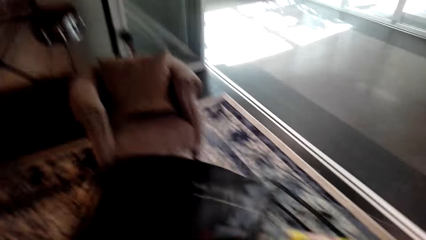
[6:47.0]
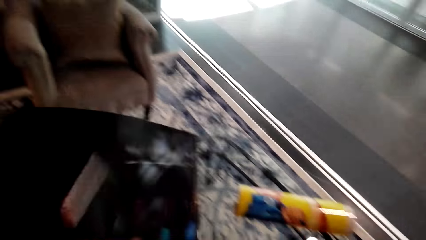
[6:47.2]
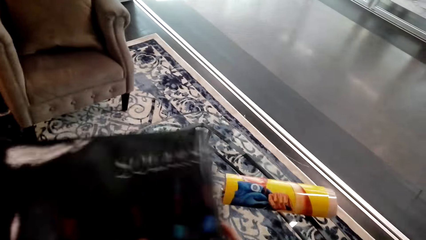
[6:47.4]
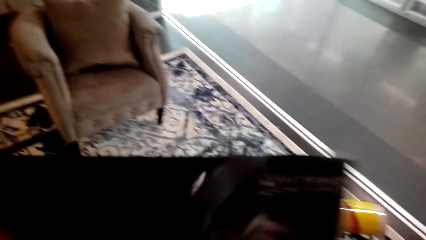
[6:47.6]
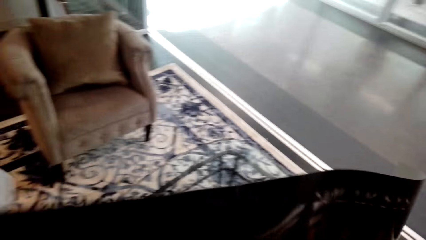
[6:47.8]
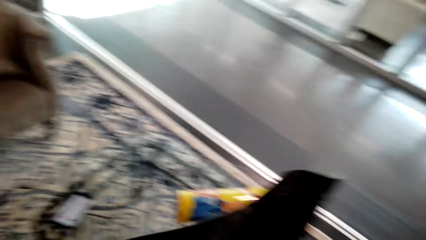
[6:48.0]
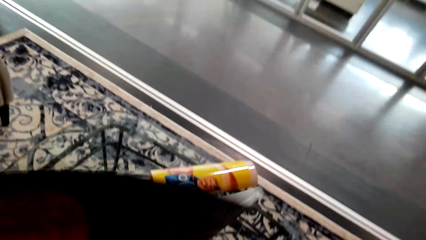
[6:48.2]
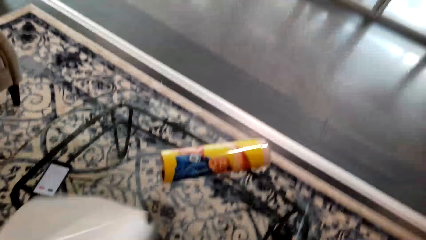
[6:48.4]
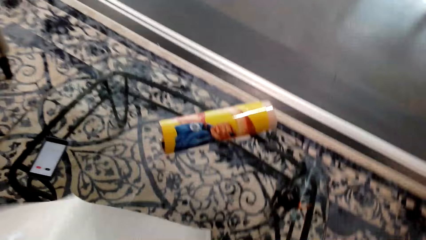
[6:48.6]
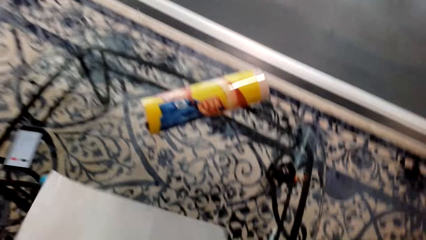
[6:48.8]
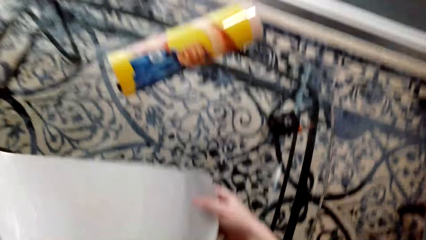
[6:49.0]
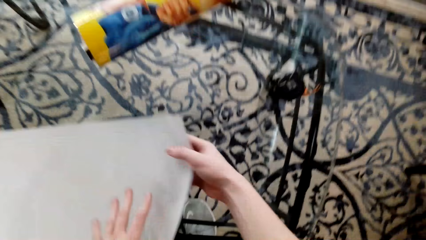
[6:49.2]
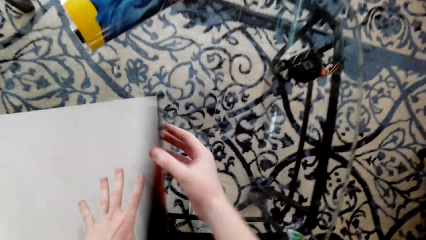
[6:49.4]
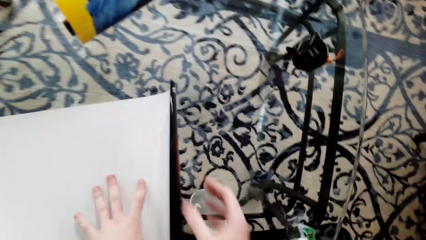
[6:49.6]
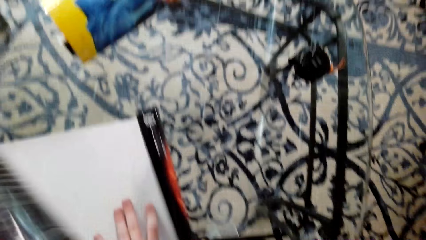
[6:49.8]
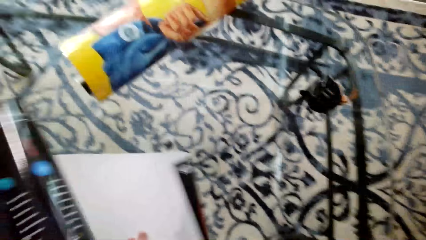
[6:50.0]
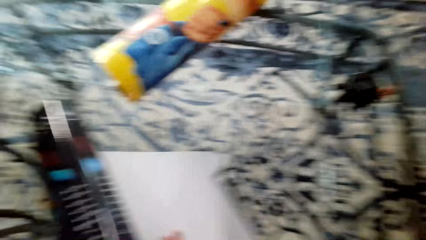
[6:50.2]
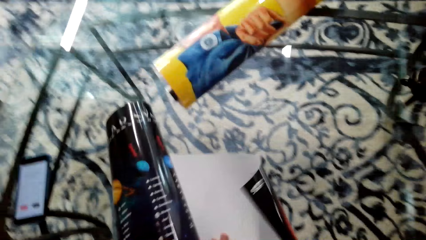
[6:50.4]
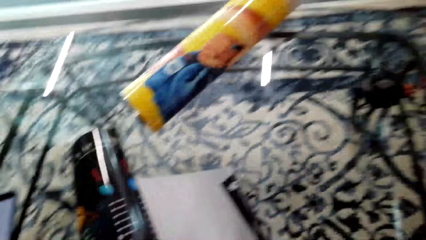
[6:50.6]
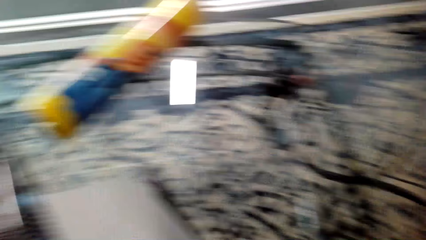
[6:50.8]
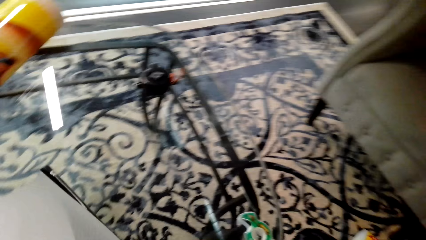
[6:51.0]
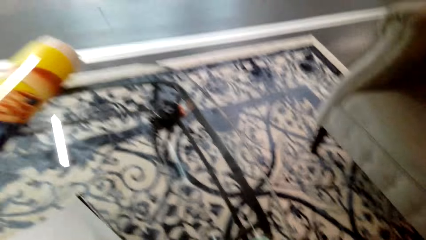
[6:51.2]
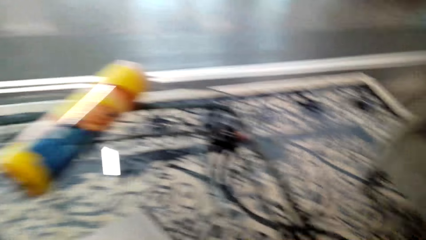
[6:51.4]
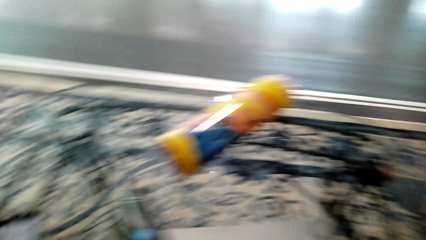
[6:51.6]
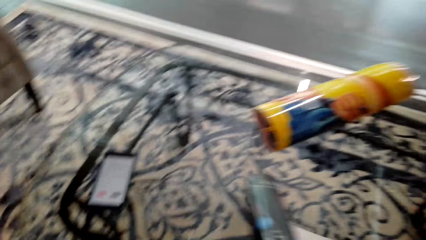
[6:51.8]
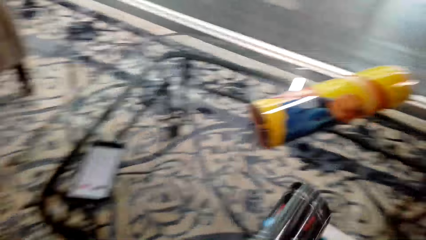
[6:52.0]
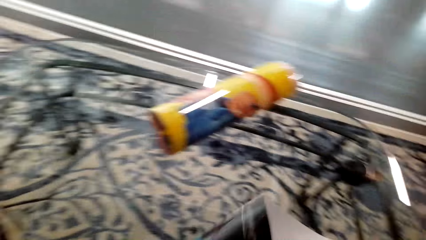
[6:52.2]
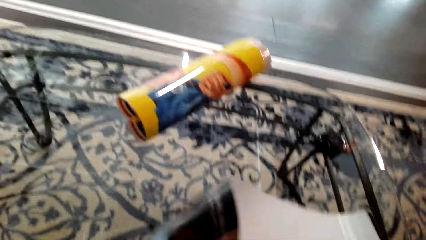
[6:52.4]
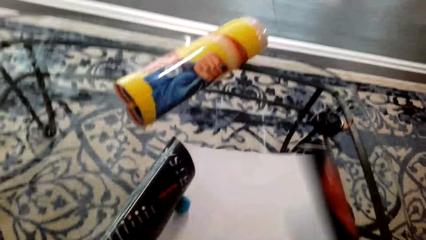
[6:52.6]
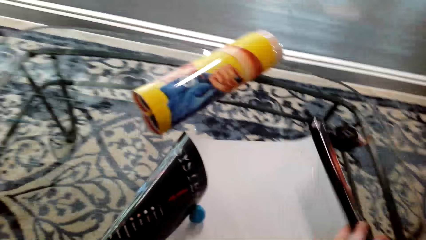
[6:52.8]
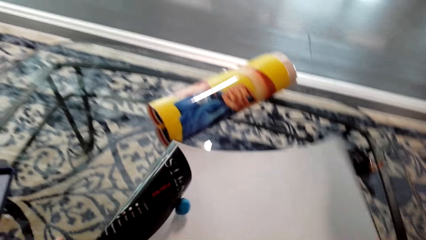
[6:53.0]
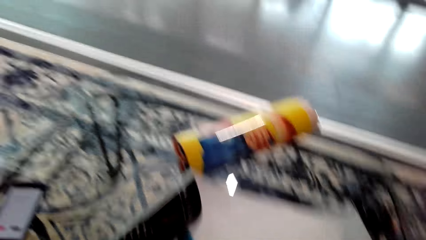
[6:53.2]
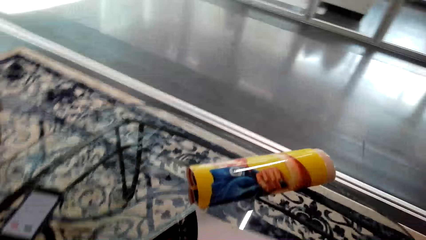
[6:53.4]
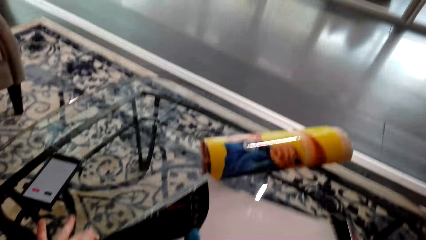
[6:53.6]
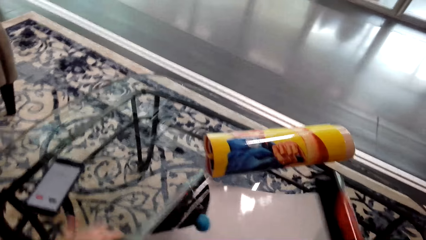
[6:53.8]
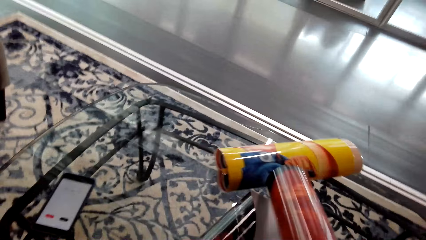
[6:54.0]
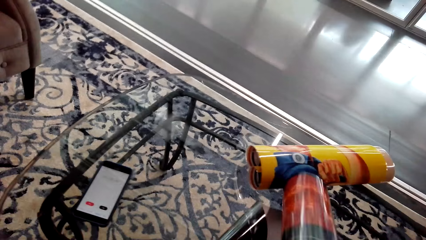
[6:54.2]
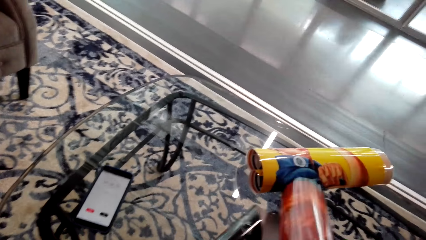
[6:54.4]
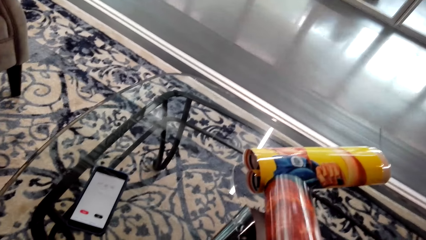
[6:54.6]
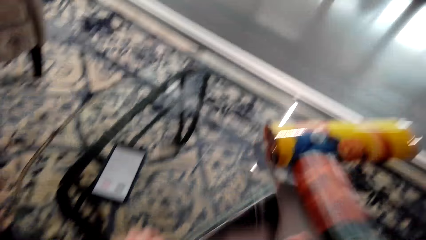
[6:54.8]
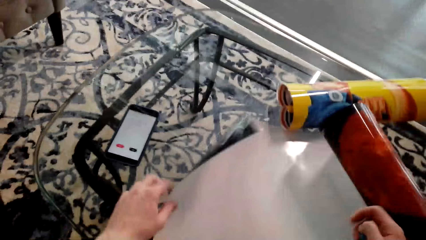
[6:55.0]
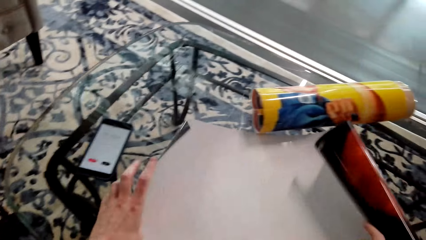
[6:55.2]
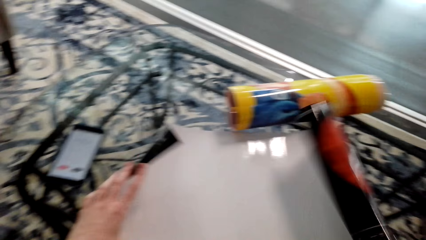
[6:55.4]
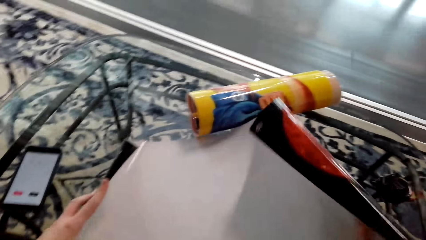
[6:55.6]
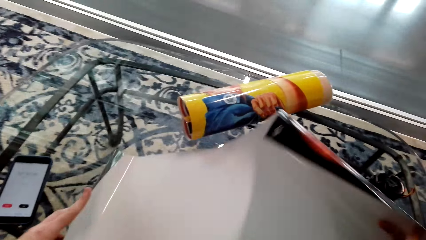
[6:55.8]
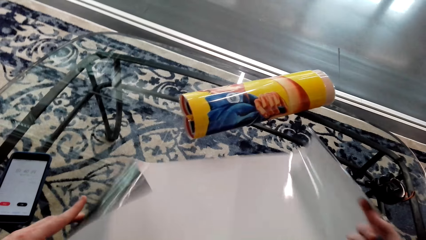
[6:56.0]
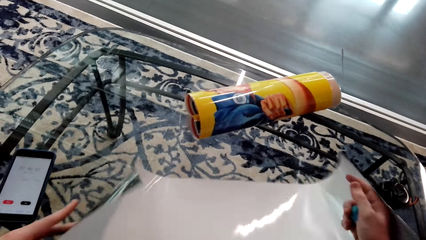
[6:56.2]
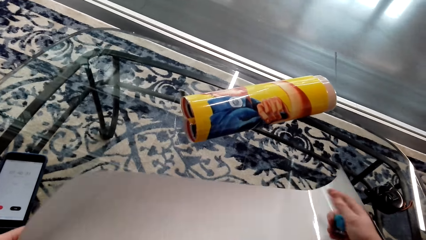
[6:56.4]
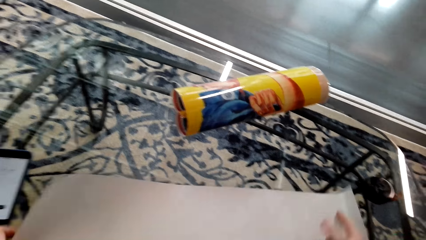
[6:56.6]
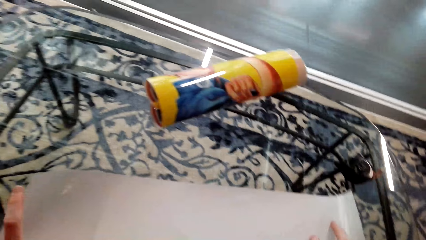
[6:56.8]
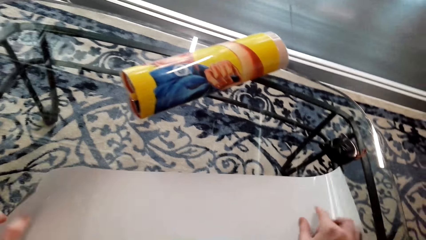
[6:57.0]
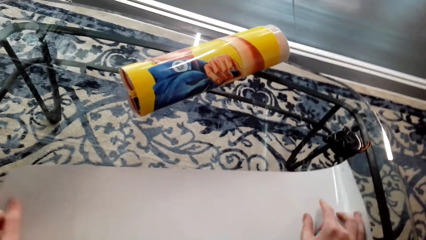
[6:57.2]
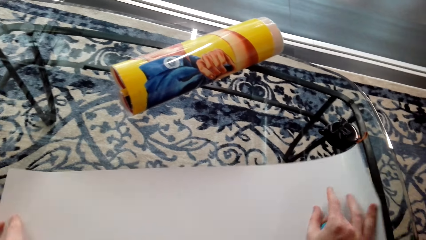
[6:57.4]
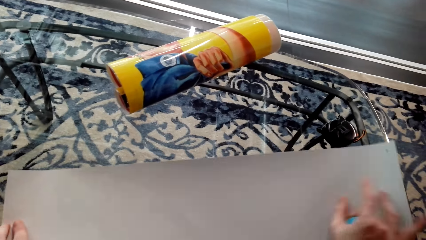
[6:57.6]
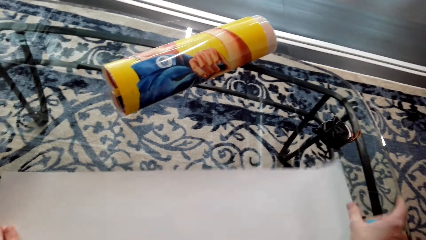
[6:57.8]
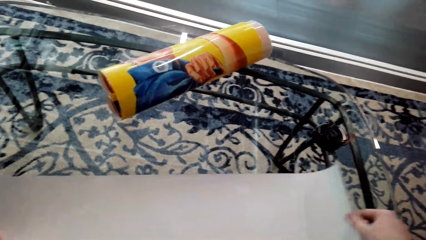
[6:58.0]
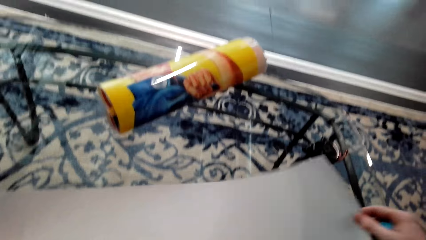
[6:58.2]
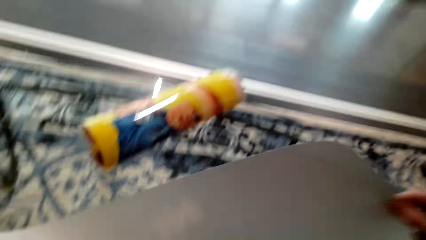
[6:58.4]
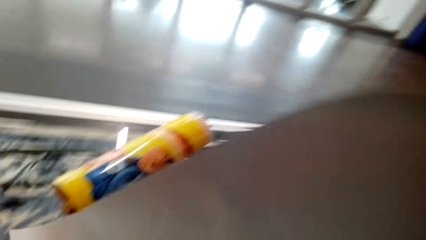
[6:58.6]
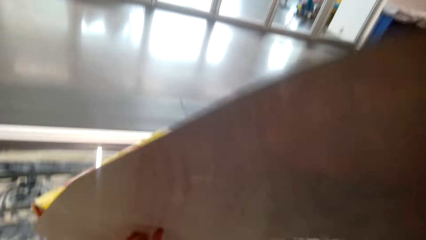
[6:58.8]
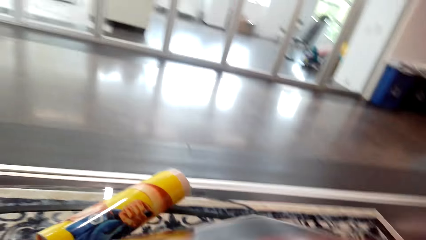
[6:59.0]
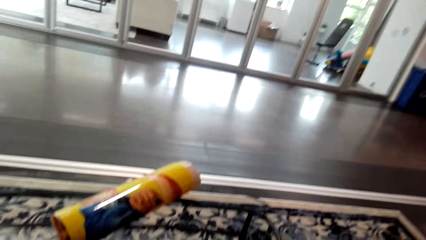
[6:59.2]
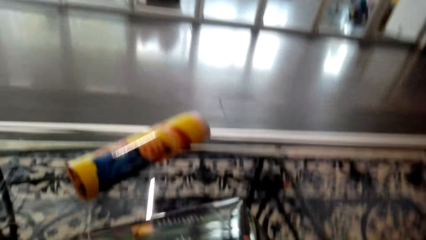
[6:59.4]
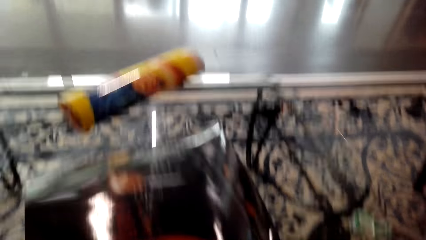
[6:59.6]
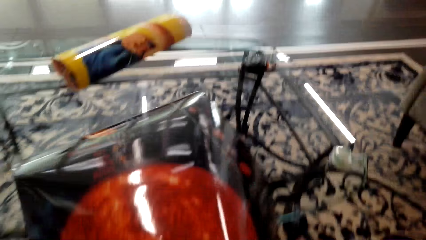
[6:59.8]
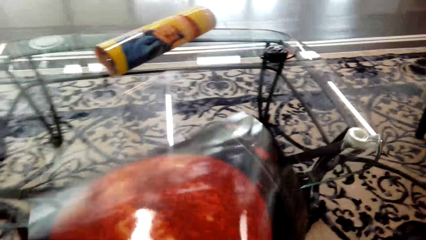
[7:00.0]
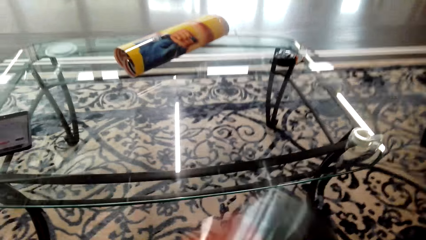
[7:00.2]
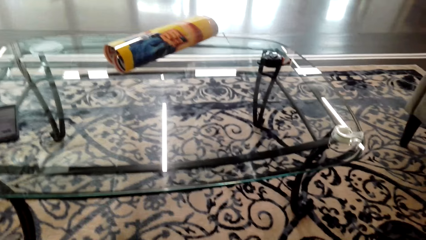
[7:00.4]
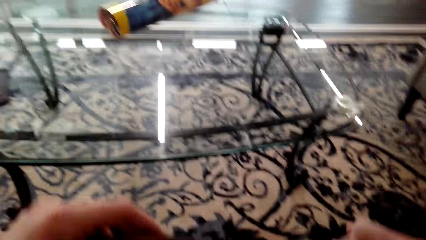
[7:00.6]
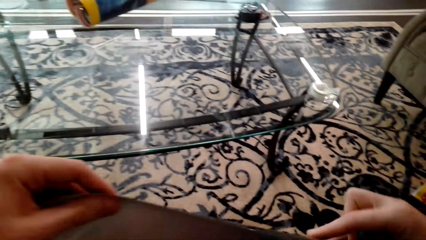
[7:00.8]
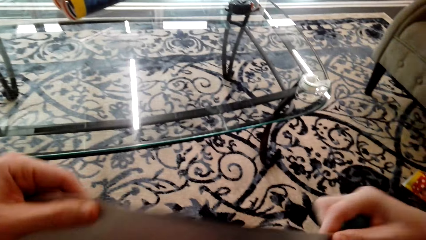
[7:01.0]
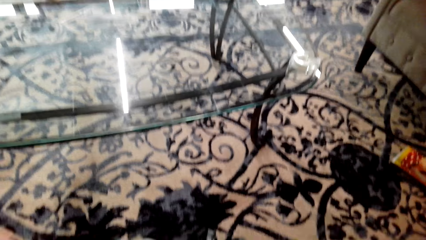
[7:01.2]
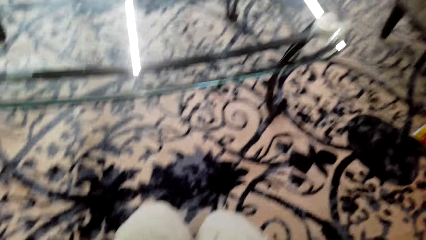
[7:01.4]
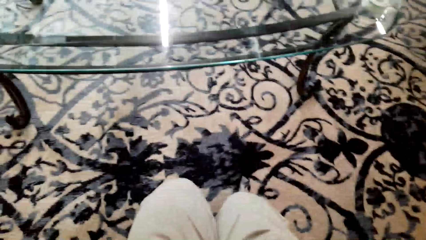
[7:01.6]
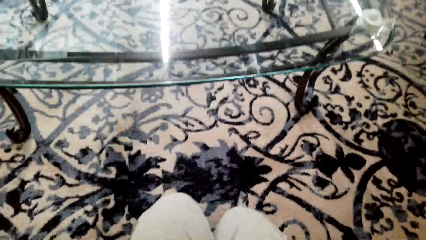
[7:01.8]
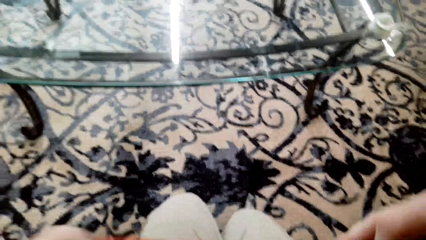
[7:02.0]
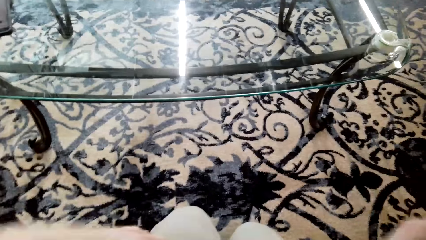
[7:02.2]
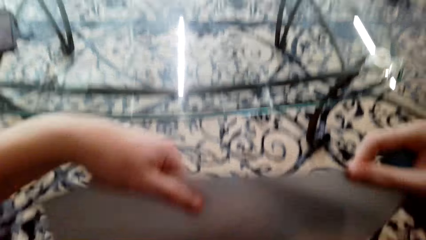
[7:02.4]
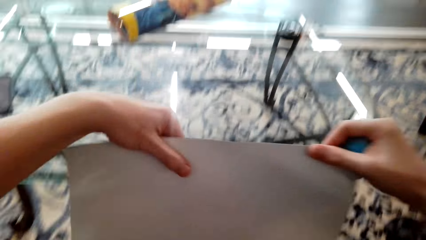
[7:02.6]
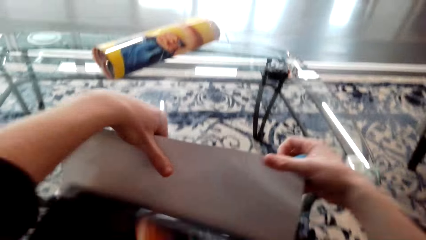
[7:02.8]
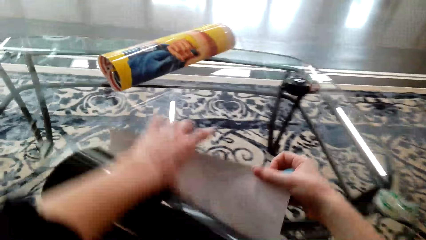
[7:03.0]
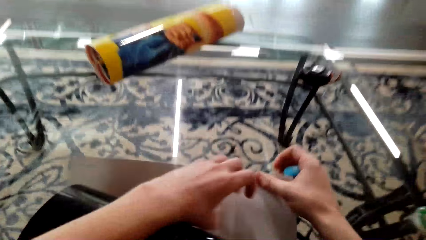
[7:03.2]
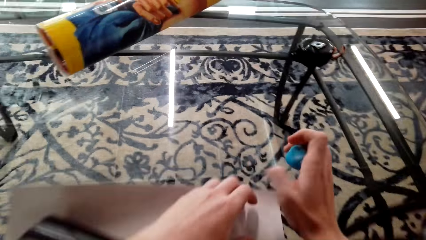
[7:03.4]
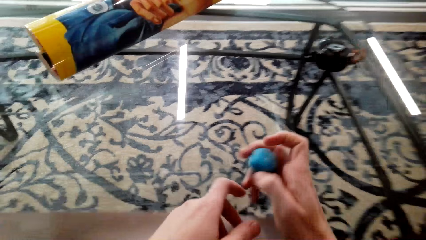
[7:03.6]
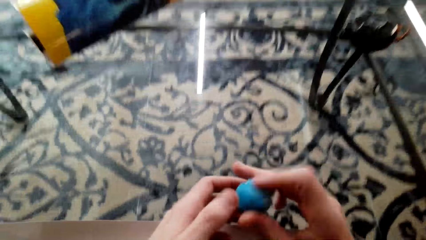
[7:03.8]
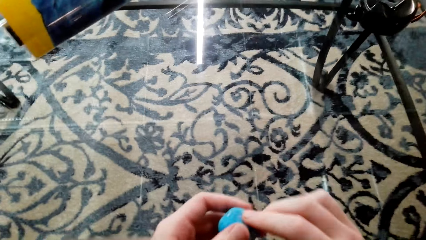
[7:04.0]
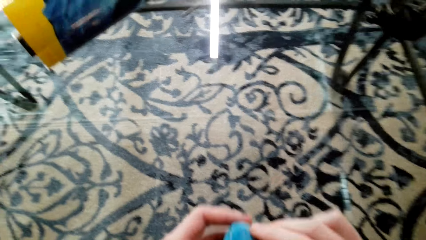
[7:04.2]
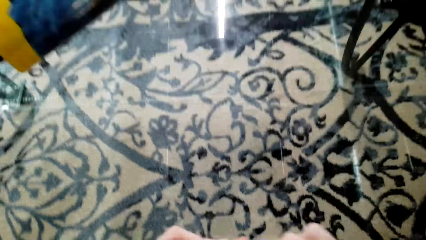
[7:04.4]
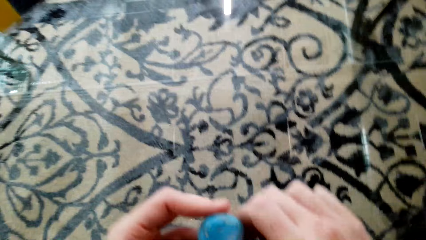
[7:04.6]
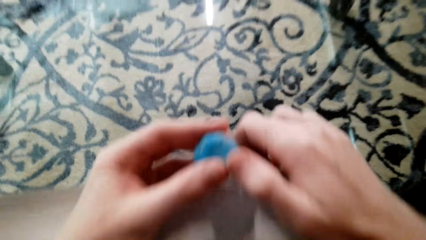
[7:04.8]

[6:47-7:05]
The camera wearer spreads the poster or portrait art. They turn the poster. They put the portrait art on the table. They put the plastic tape dispenser on the poster. They spread the poster. They straighten the portrait art. They put the portrait art on the table.
